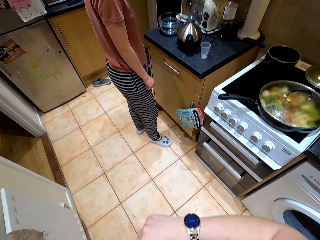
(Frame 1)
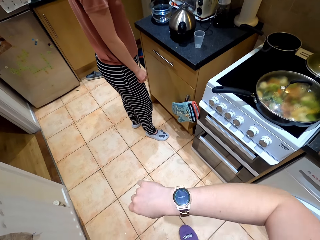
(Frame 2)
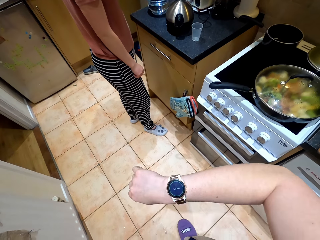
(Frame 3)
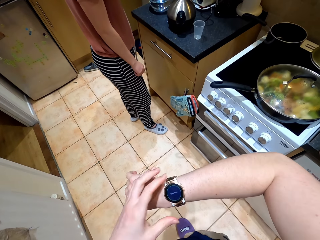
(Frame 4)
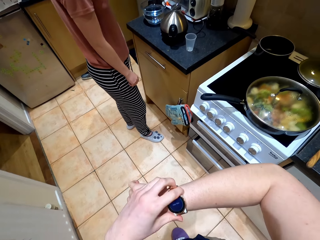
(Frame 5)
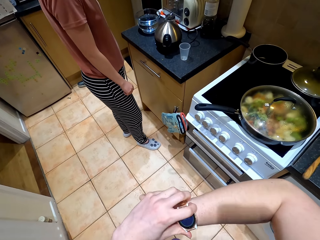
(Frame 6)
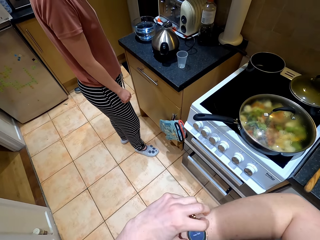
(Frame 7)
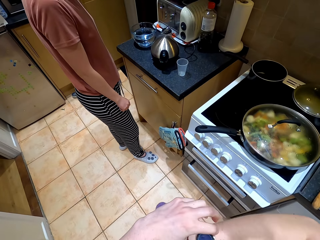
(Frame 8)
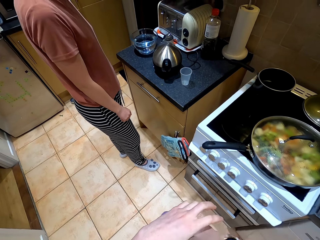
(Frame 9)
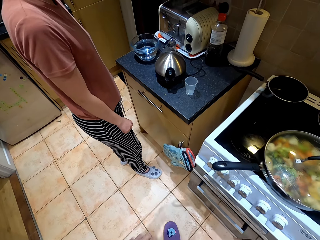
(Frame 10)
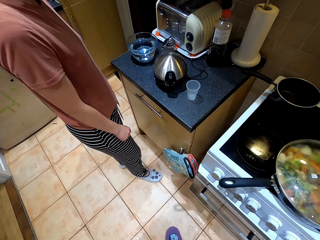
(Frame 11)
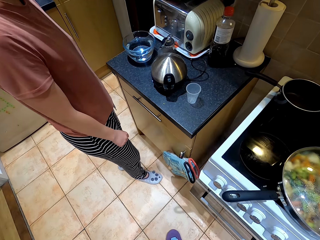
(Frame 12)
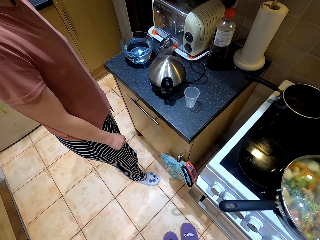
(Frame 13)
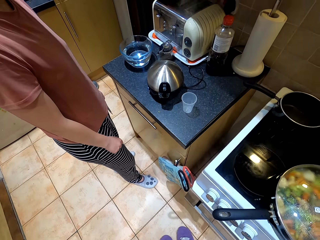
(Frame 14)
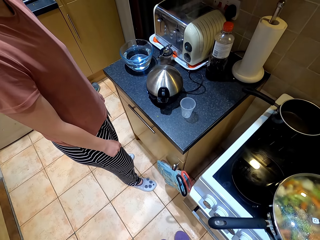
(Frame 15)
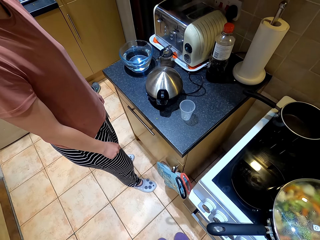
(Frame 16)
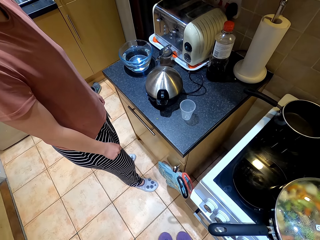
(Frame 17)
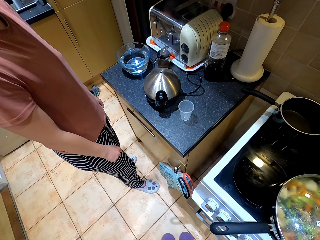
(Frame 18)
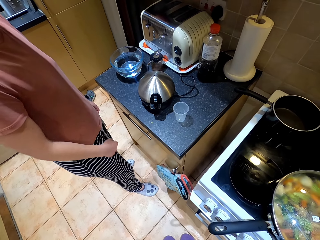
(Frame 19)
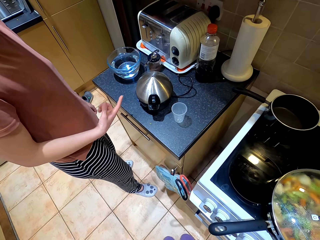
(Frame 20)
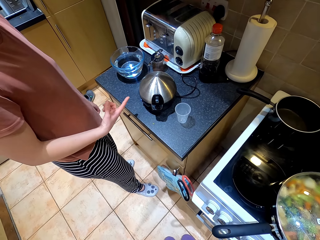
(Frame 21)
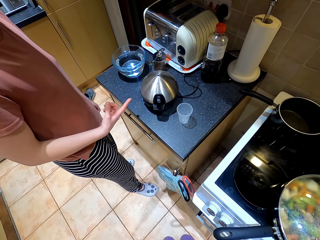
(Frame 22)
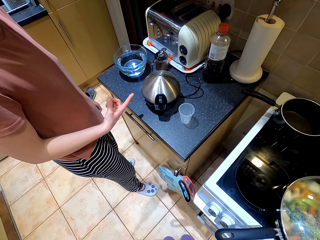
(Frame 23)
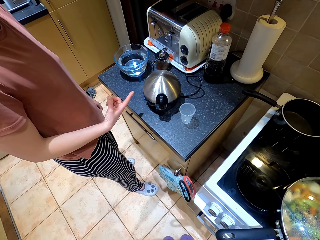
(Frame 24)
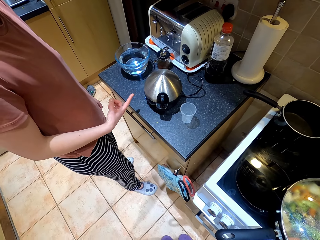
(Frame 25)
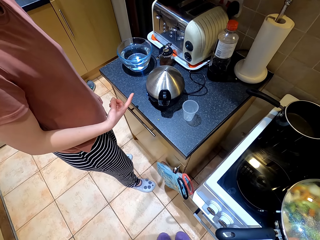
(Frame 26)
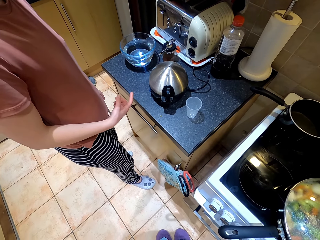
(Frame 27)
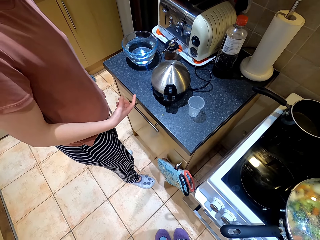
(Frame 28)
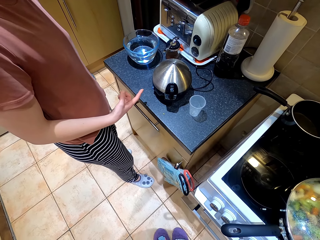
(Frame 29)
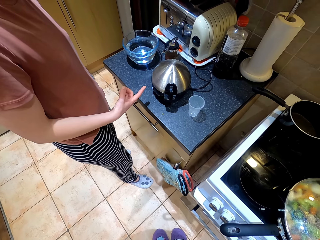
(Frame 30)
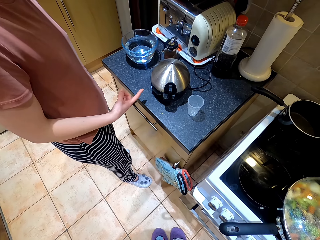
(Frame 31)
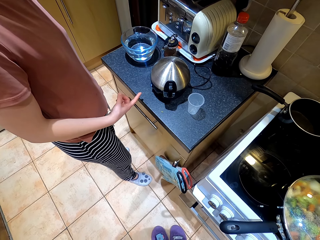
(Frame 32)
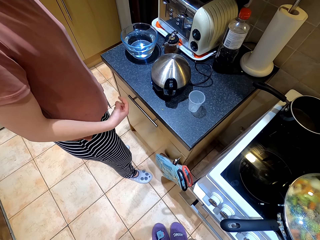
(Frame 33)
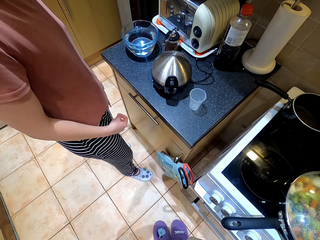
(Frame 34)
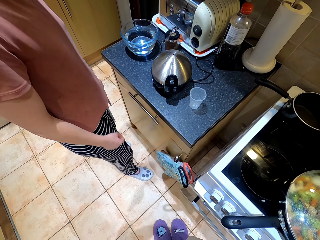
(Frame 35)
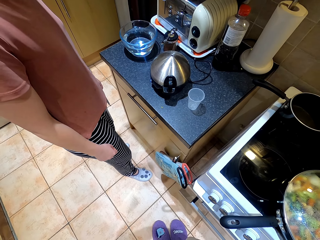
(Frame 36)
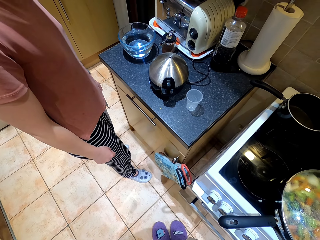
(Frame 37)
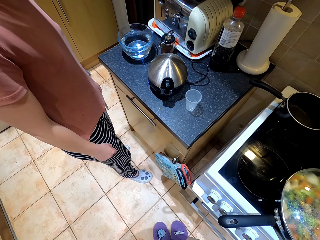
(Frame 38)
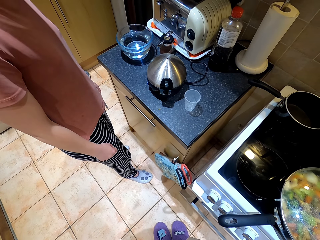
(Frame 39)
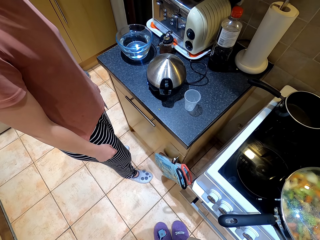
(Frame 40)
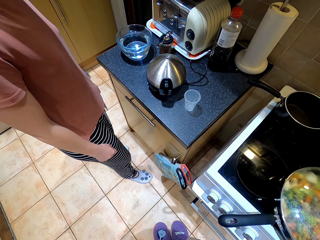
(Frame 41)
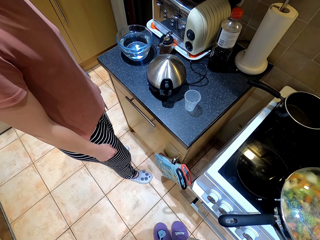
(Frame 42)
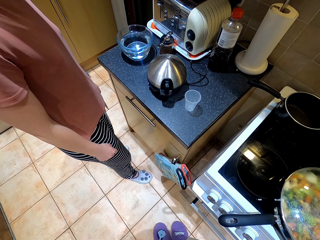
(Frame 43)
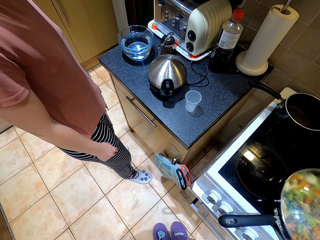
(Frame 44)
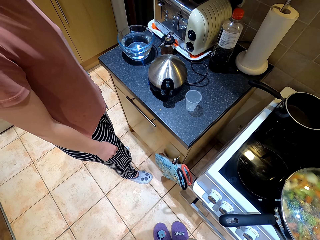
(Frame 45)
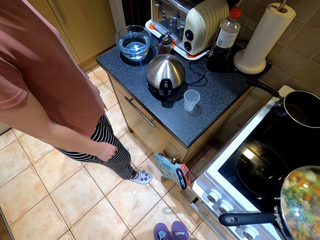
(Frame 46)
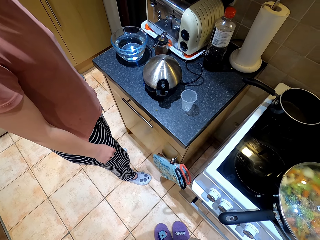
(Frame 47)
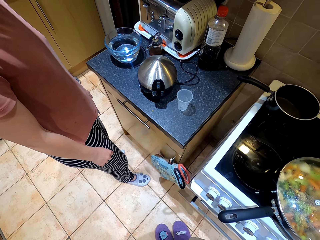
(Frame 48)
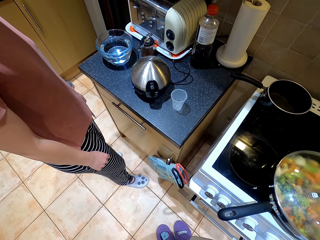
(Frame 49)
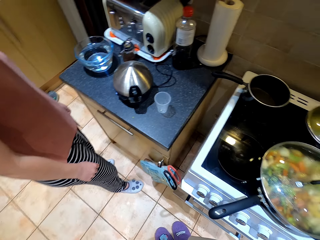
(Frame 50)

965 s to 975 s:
The camera wearer watches the watch. He lifts his hand. A person points at the electric pot.

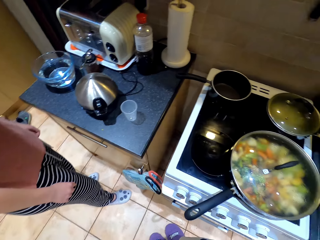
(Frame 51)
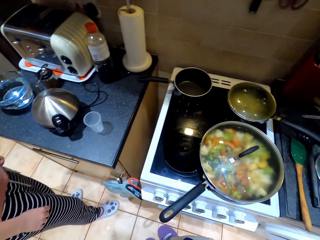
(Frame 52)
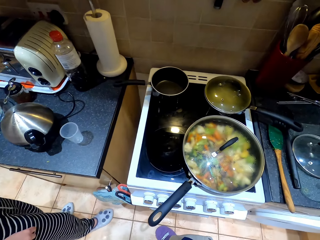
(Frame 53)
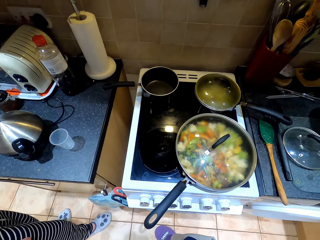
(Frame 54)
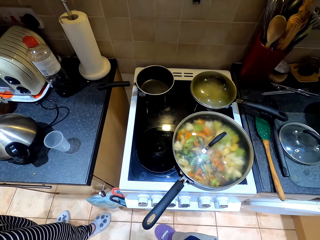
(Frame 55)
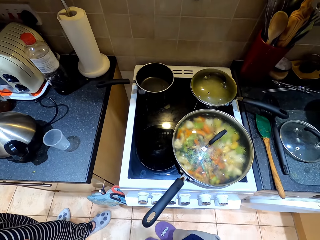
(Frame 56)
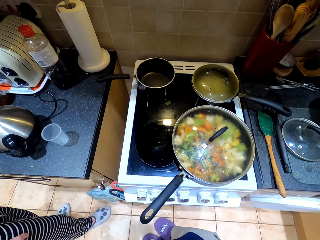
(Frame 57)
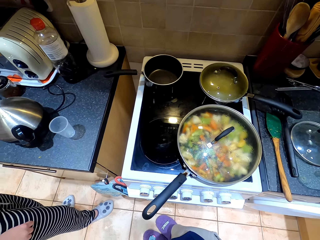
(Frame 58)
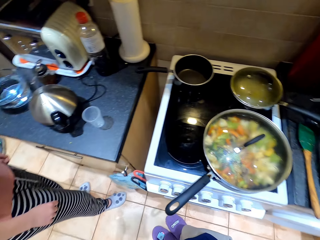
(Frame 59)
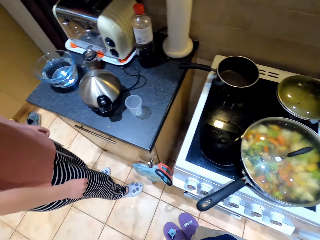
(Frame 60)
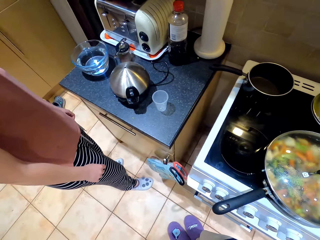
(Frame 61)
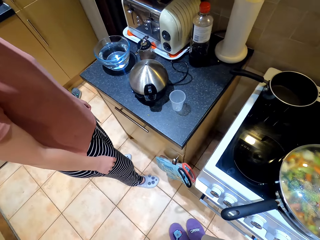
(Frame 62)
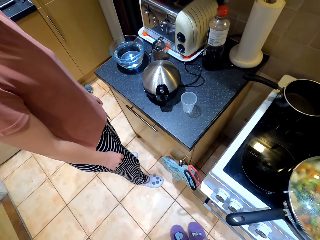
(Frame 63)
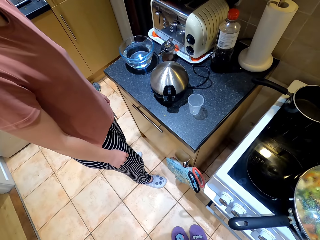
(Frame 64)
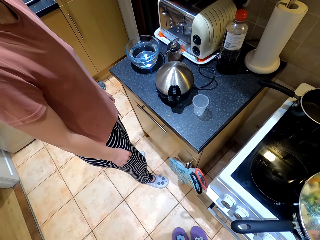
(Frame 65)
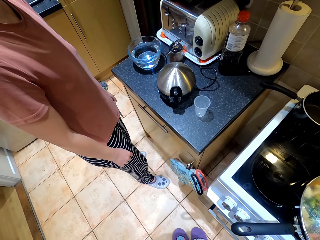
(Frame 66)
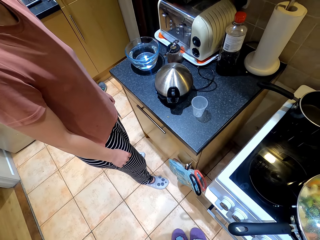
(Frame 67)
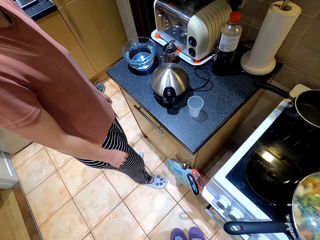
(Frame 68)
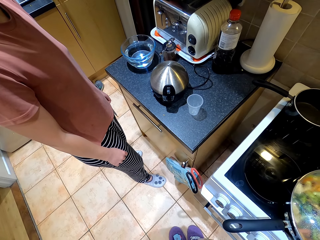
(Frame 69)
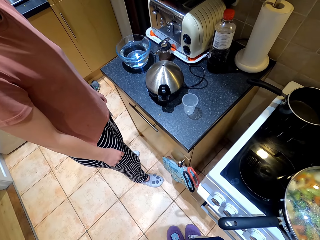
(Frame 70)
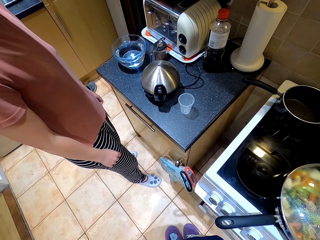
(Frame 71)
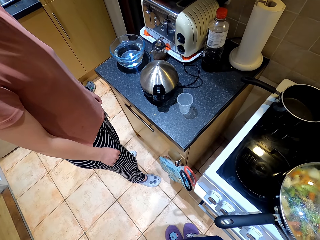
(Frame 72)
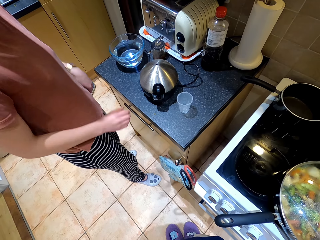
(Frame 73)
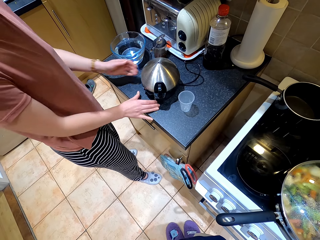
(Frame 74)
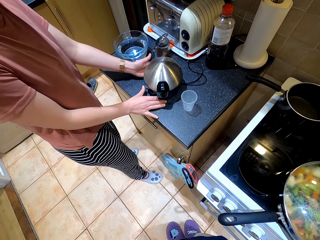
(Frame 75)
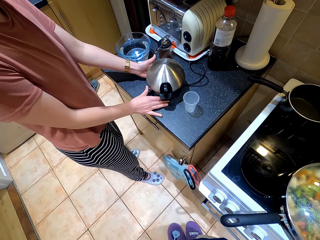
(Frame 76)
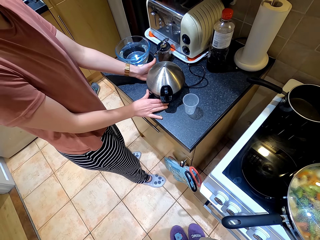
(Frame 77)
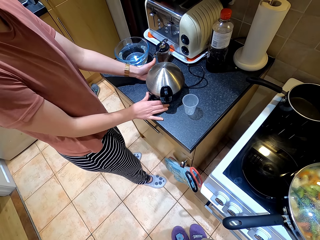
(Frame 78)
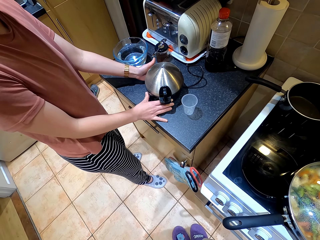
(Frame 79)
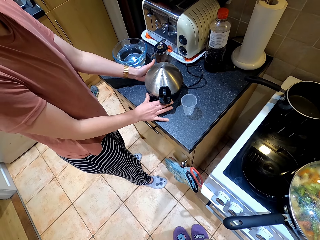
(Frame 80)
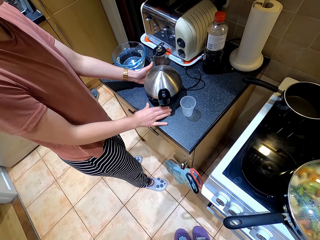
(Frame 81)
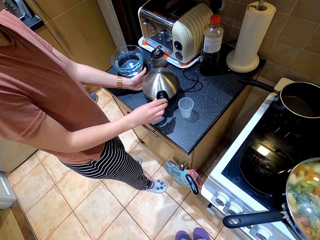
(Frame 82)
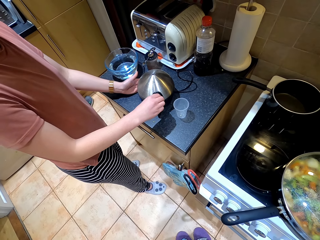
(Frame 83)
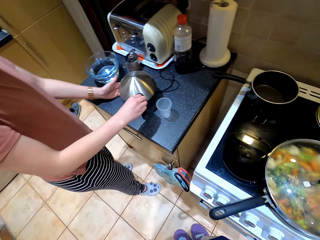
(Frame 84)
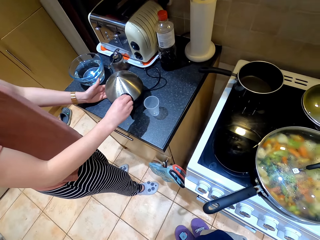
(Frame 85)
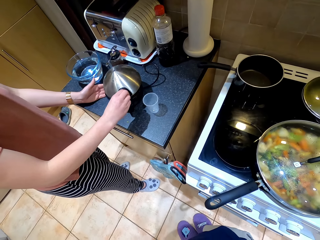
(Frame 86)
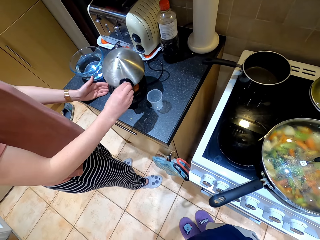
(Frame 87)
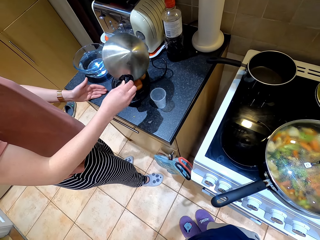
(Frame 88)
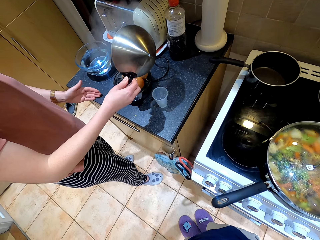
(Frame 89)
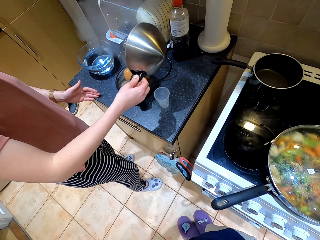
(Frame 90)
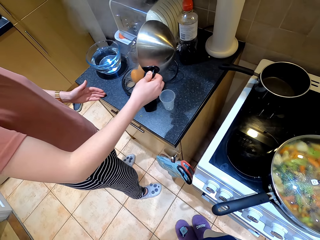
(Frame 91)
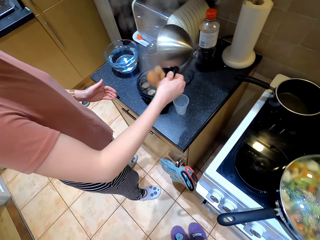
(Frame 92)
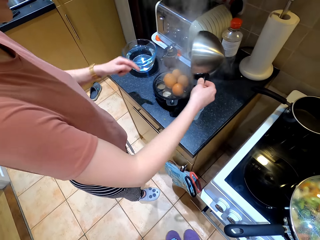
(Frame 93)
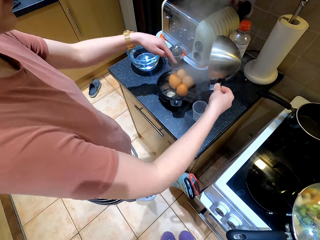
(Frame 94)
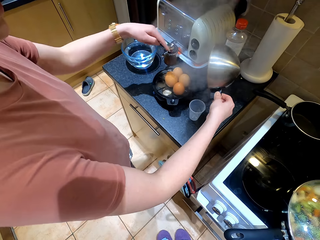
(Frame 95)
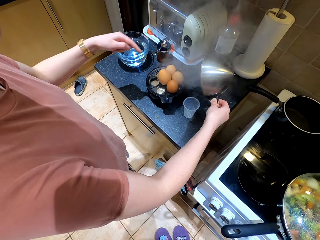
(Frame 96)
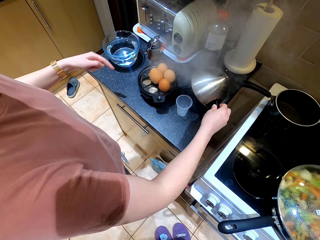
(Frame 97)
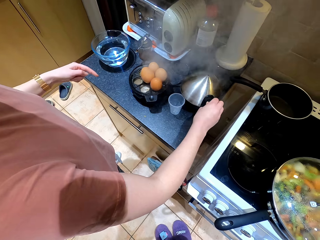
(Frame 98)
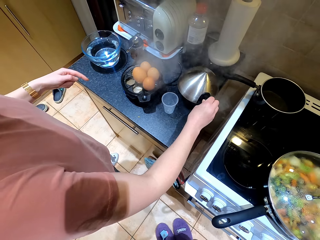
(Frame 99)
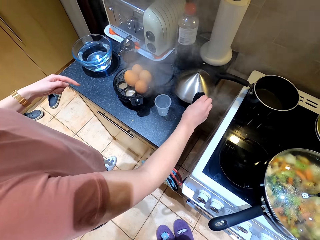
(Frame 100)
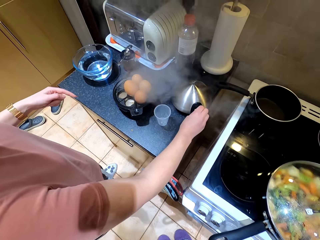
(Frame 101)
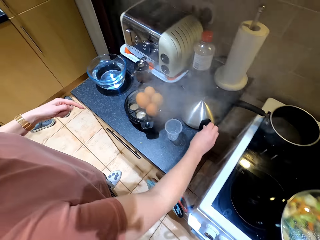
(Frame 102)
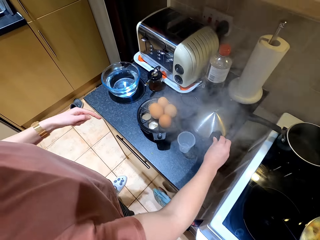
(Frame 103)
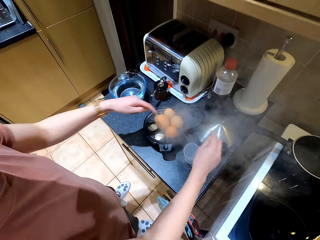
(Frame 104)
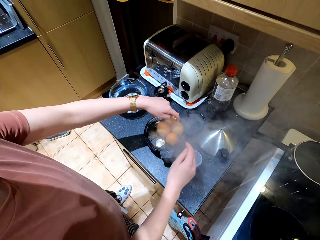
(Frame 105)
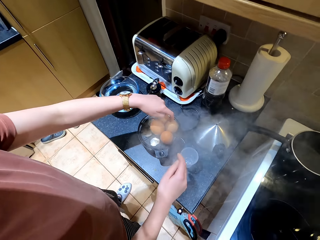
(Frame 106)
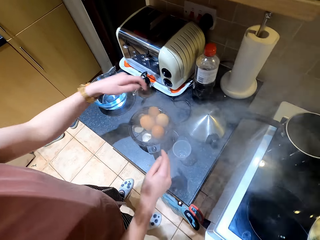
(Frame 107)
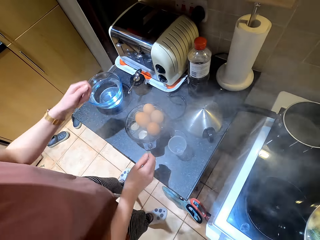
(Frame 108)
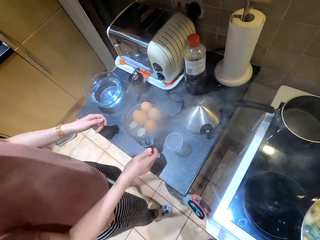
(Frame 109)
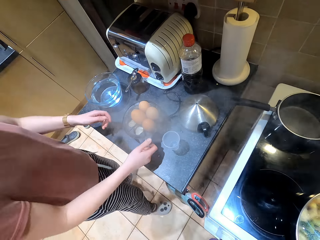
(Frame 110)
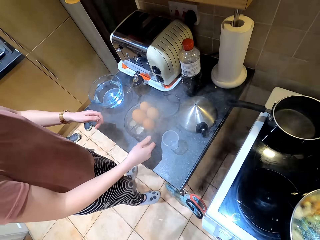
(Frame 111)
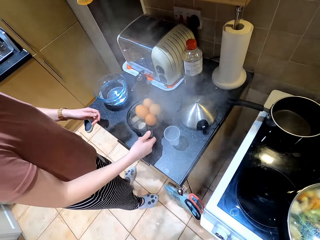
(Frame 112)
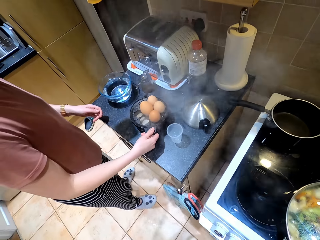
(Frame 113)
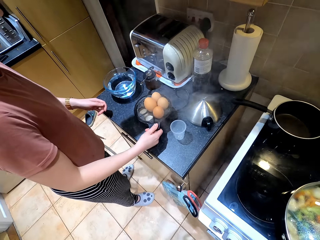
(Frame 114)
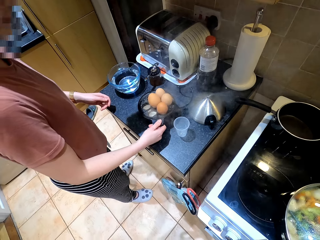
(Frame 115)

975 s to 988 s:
The camera wearer looks around the kitchen. A lady touches the egg boiler. The lady opens the tower egg boiler. The lady places the lid on the countertop.
